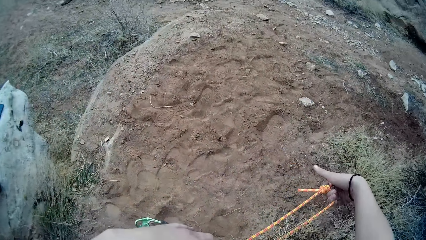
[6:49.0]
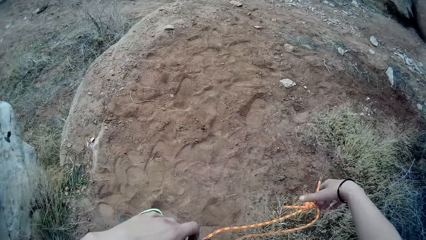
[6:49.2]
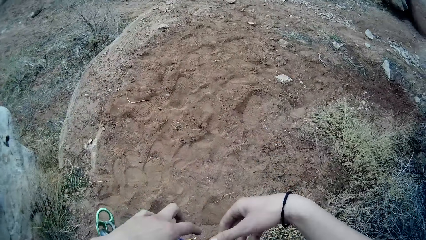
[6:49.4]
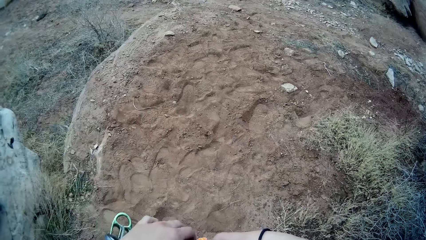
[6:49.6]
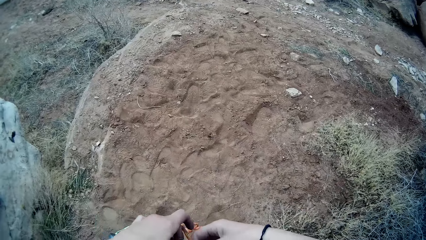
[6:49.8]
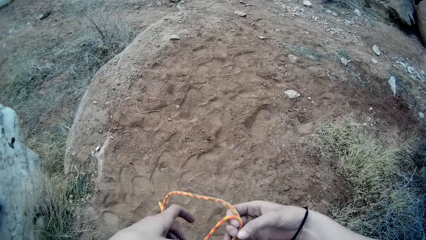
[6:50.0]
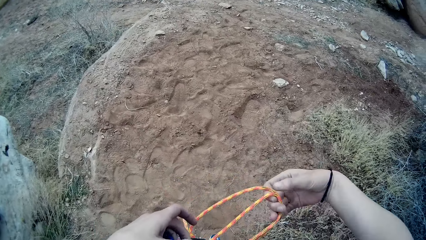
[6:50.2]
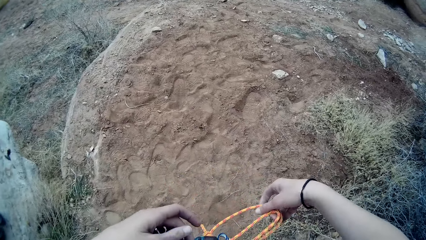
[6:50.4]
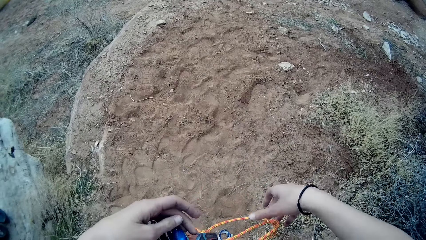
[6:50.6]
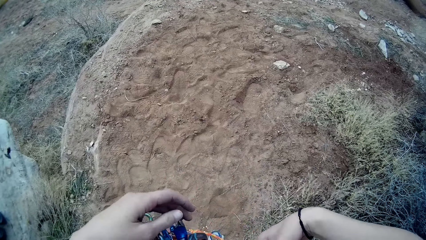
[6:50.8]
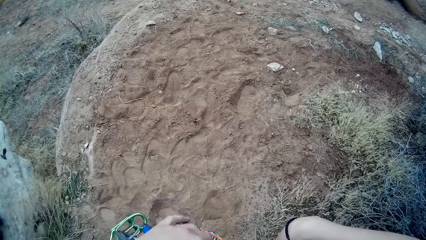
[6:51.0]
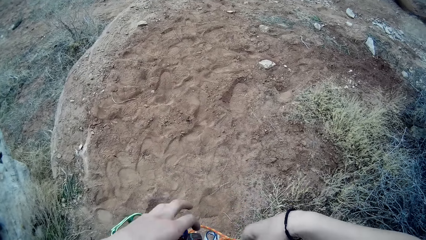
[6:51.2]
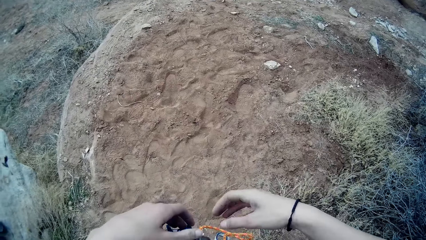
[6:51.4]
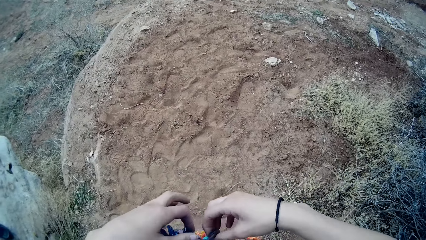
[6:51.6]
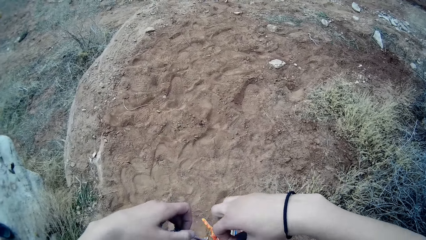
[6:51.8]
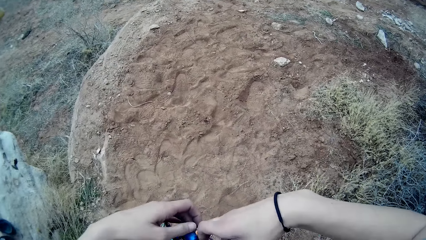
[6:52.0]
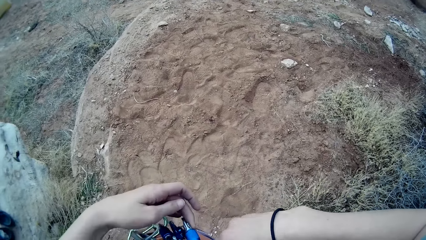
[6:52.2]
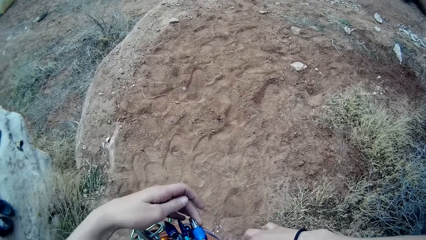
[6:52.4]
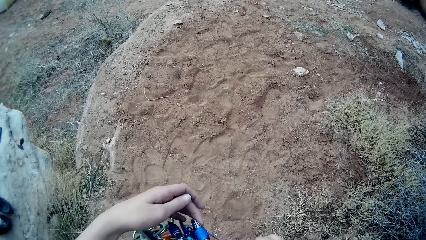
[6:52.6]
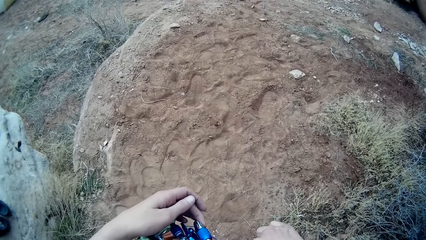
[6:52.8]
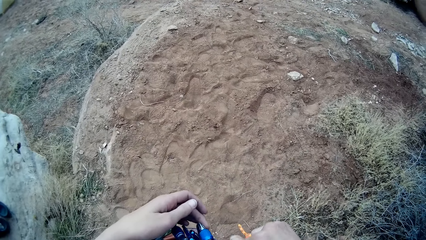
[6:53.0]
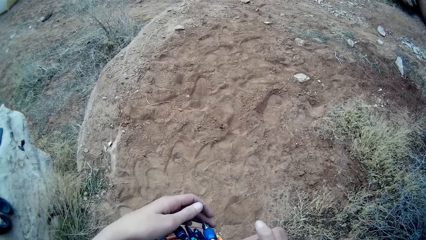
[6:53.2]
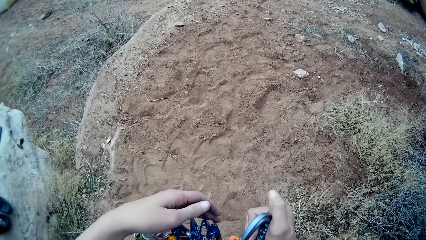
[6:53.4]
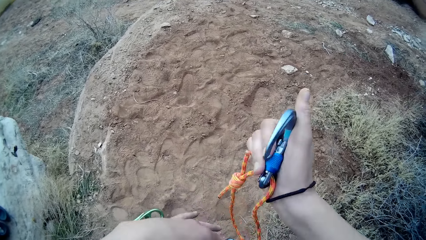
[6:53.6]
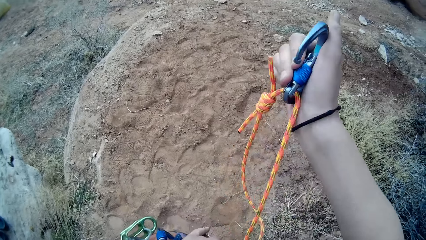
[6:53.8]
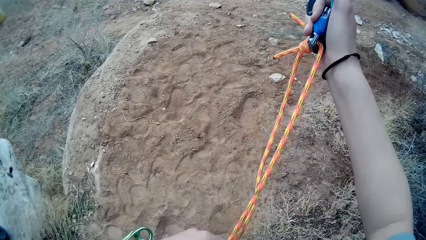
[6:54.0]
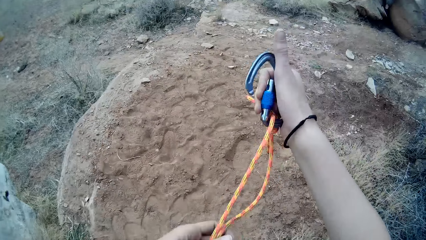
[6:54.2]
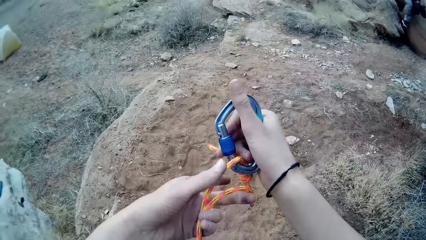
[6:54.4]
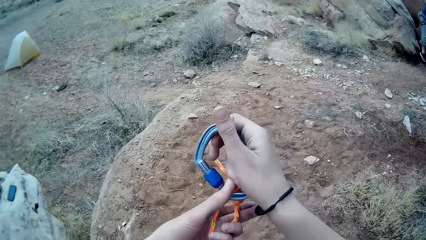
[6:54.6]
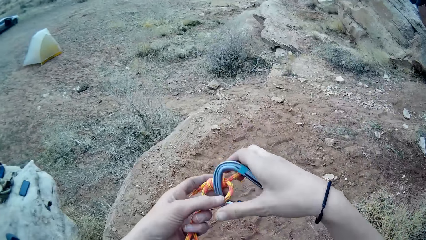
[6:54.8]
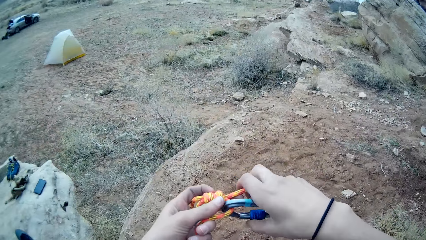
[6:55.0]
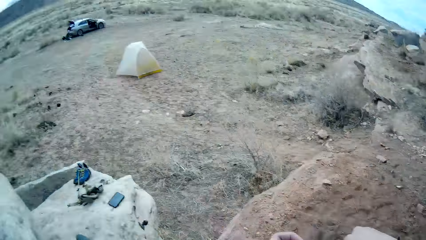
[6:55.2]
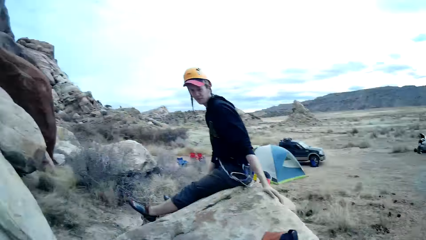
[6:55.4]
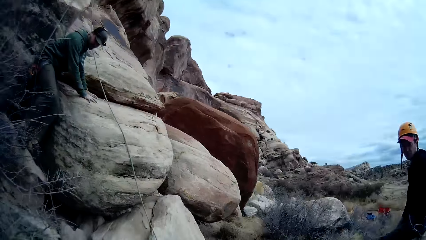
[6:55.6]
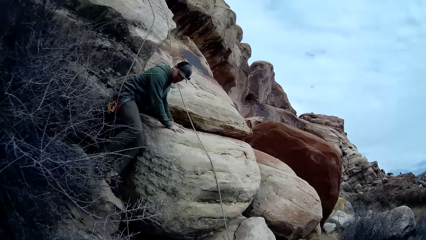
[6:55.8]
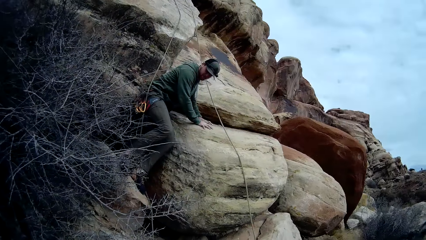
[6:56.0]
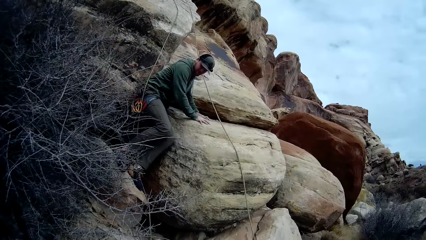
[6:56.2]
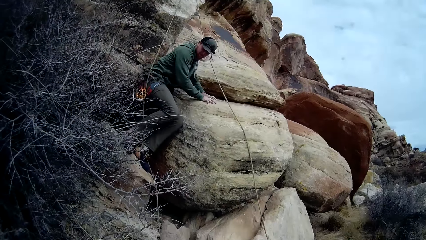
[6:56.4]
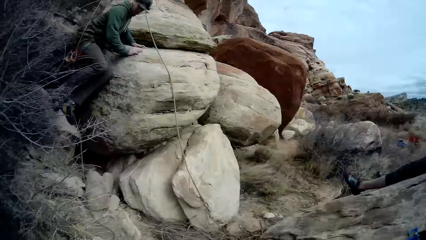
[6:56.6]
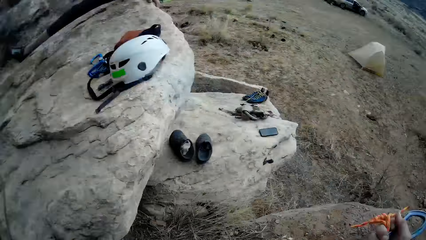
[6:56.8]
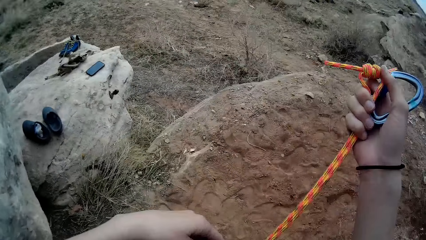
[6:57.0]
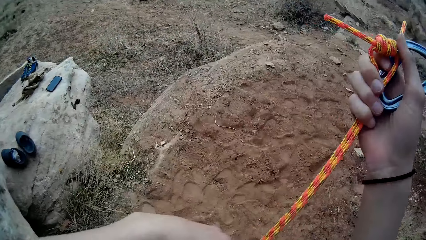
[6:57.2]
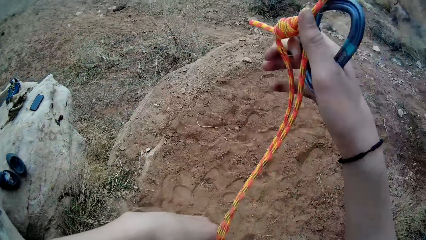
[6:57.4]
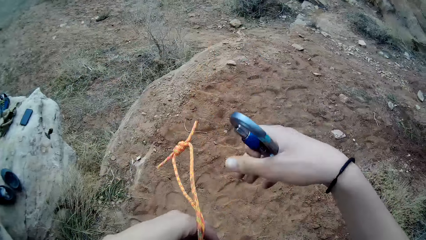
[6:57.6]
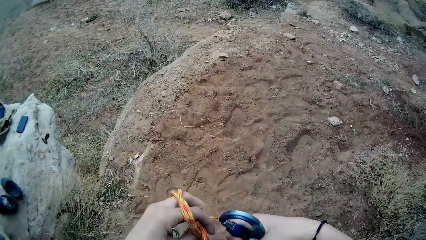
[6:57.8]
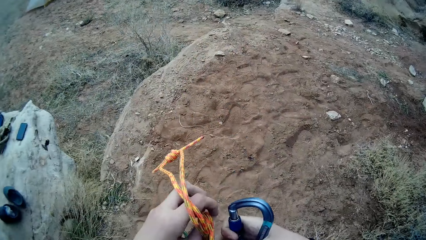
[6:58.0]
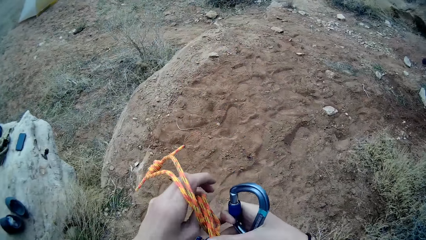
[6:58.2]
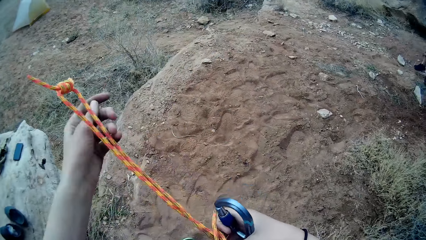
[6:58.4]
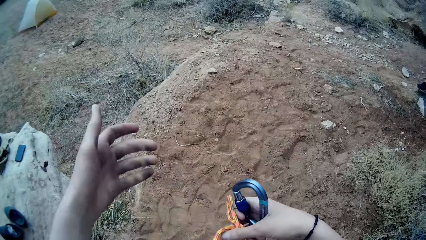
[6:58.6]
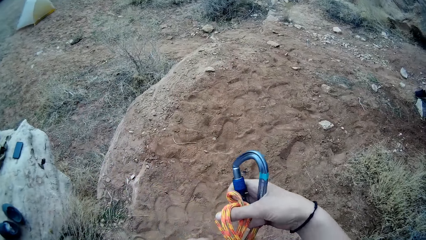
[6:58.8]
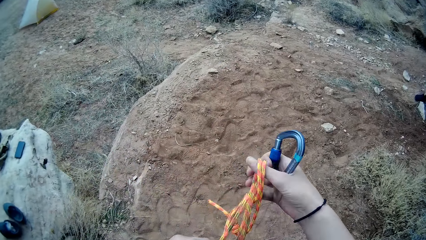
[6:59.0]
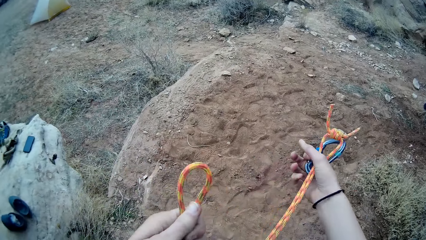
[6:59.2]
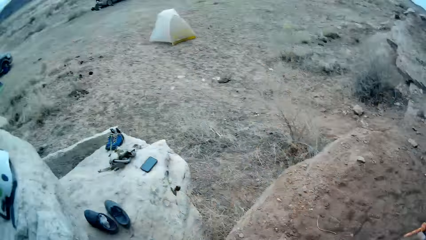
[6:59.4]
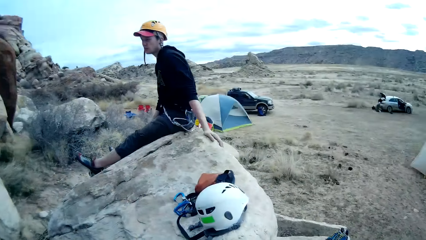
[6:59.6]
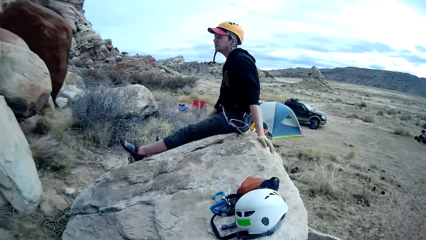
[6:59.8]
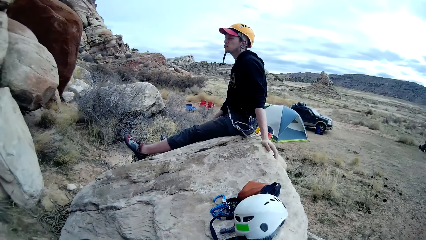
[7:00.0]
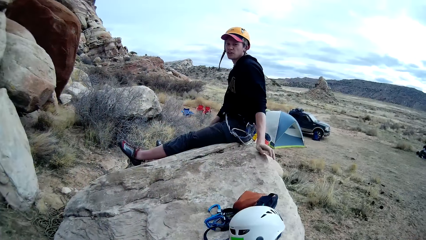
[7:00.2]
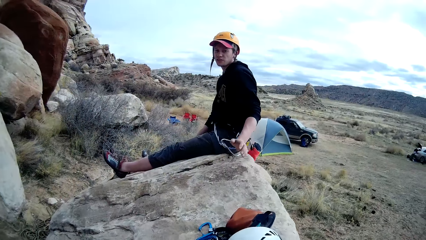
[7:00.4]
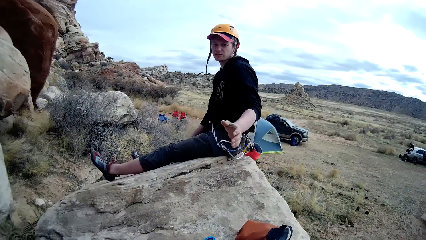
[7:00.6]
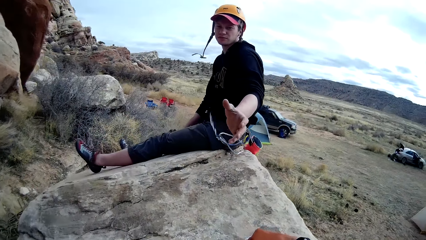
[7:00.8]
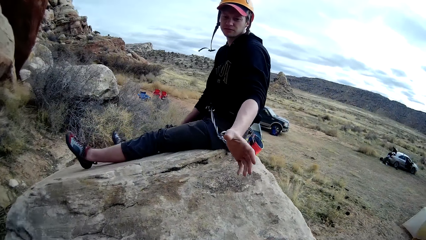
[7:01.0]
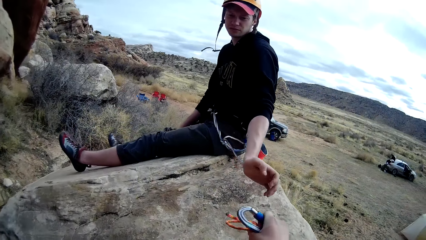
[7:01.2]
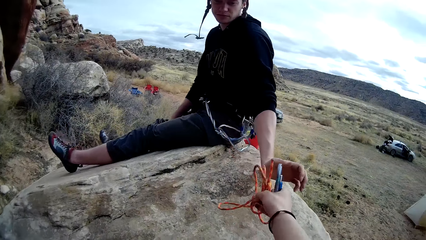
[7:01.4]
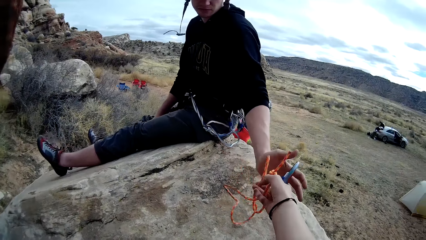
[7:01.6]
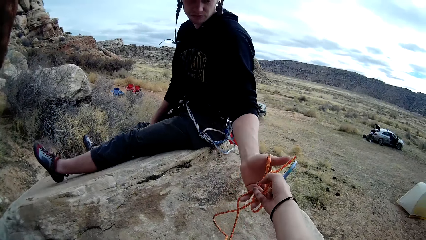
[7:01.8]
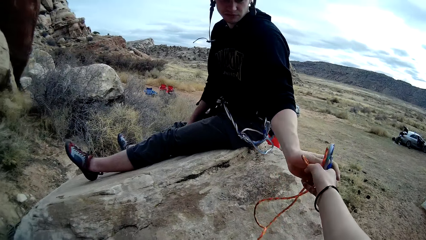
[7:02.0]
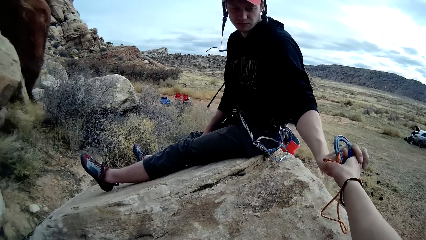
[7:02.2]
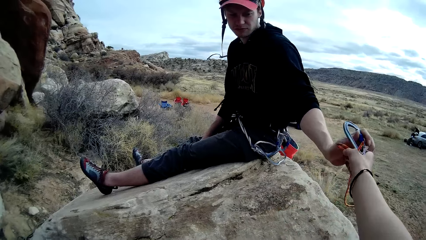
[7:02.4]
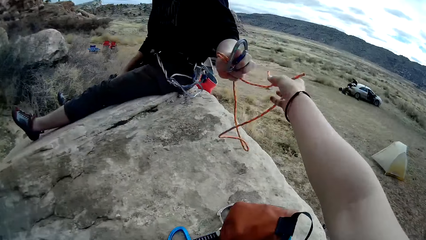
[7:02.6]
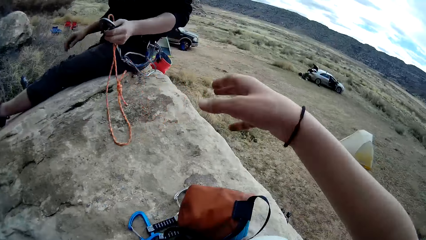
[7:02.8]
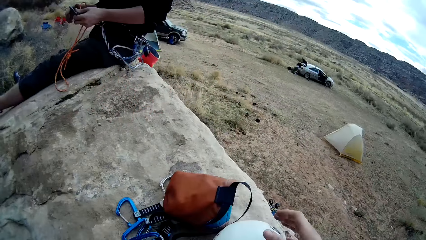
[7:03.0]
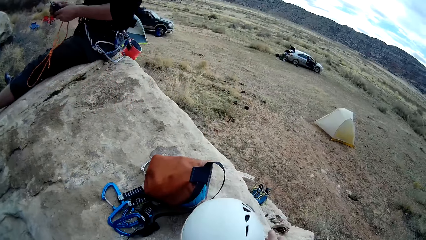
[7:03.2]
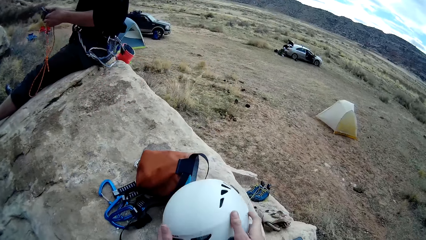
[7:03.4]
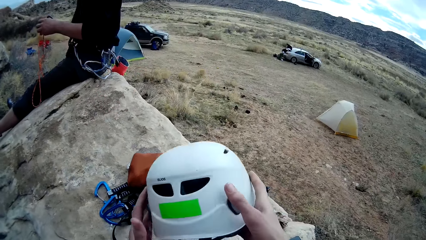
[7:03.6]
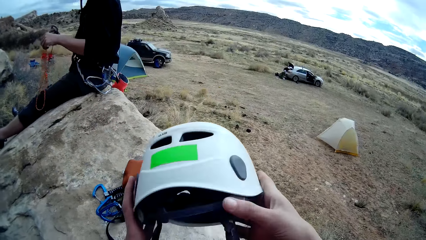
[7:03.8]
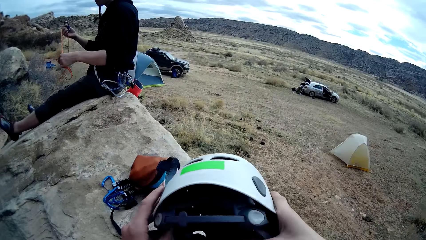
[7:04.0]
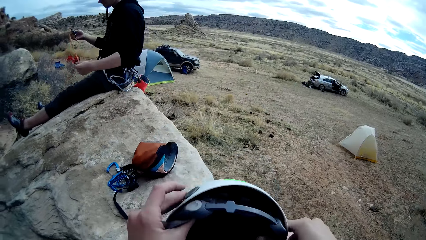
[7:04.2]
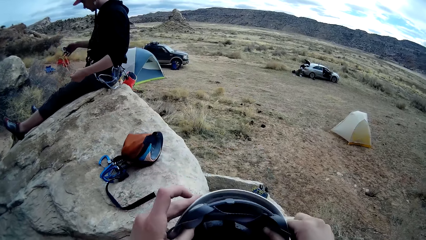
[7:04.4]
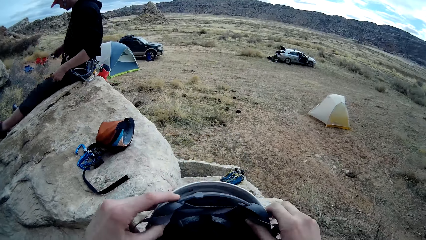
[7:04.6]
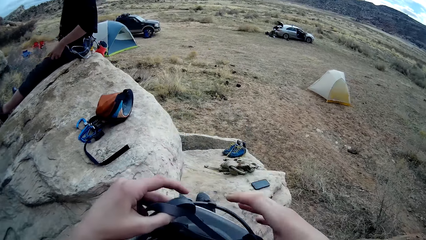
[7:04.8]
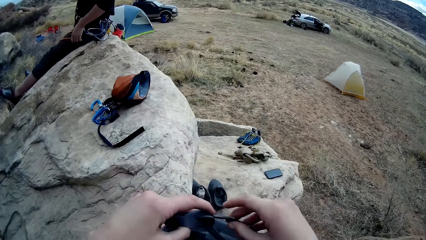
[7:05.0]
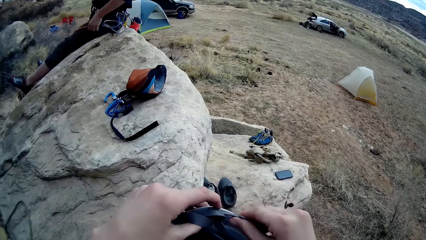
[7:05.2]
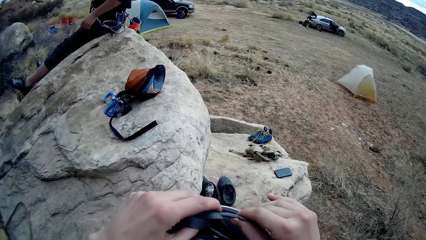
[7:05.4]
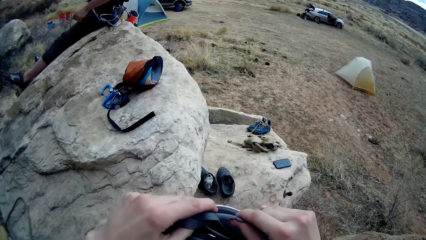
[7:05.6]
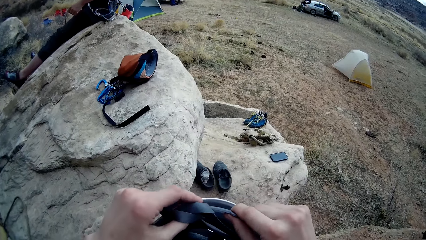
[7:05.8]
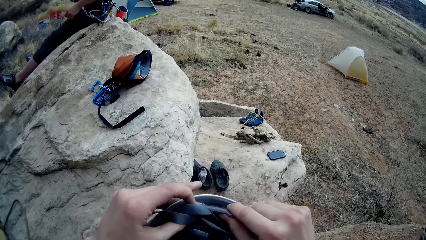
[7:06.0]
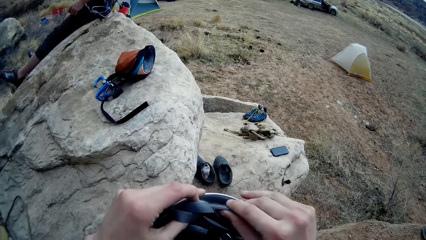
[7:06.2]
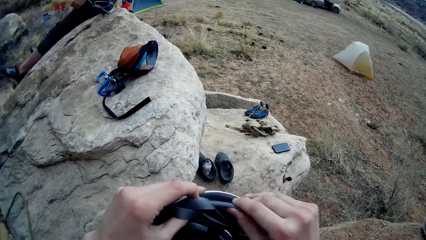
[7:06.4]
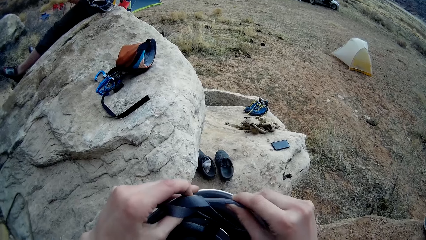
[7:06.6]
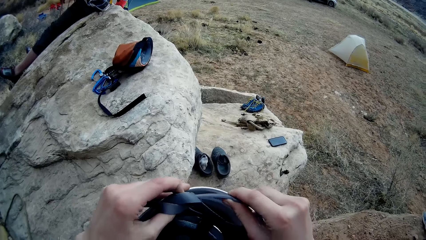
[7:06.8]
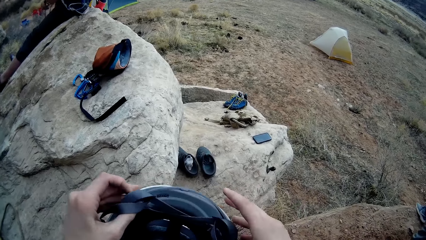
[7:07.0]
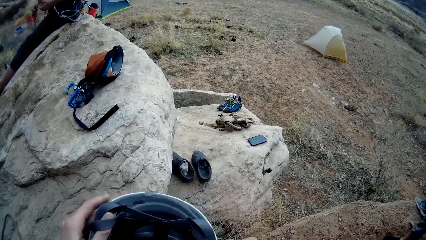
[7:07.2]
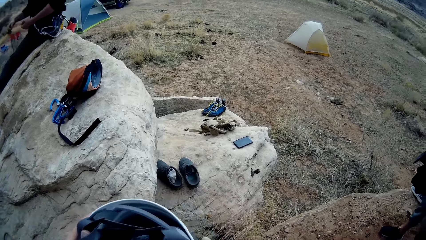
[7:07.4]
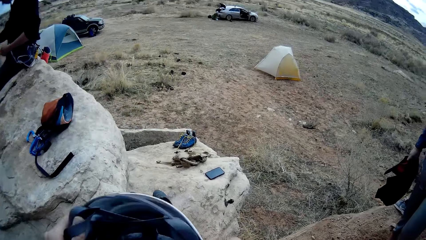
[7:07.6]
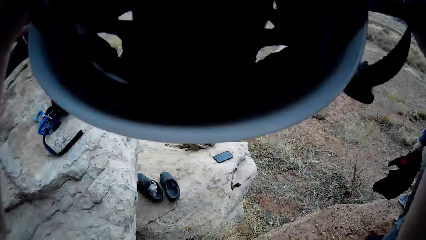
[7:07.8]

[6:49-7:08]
The camera wearer loosens the rope from his waist. He hands the rope to the man. He picks up a helmet from the rock. He adjusts the helmet.
